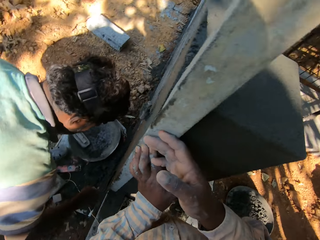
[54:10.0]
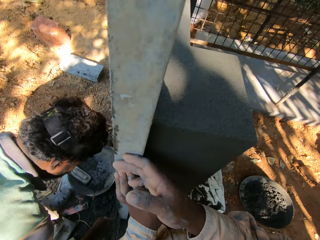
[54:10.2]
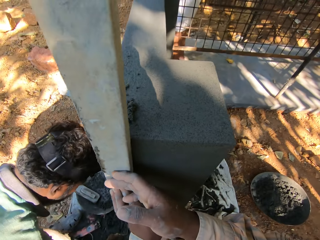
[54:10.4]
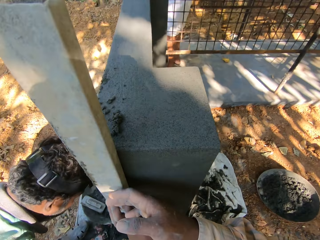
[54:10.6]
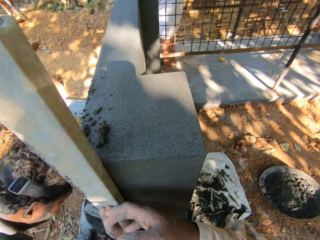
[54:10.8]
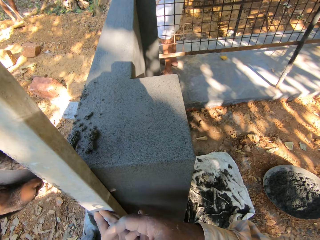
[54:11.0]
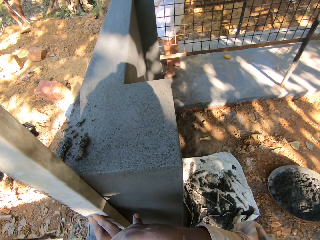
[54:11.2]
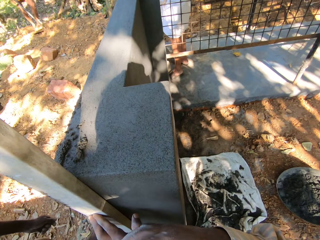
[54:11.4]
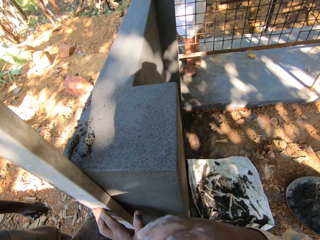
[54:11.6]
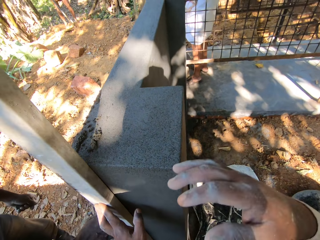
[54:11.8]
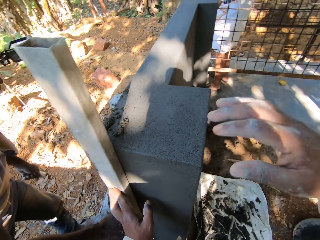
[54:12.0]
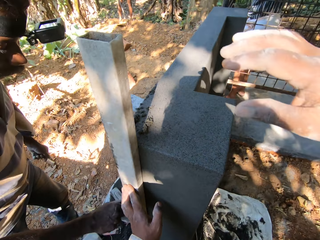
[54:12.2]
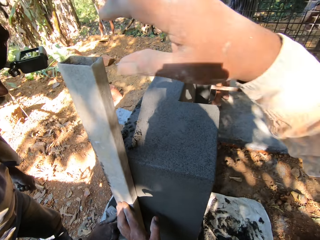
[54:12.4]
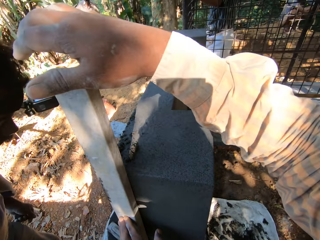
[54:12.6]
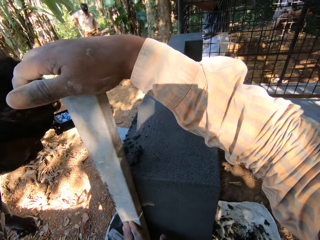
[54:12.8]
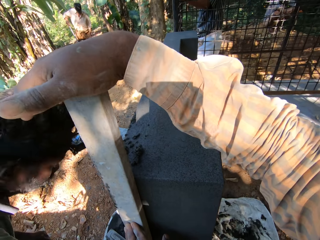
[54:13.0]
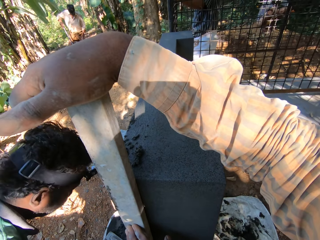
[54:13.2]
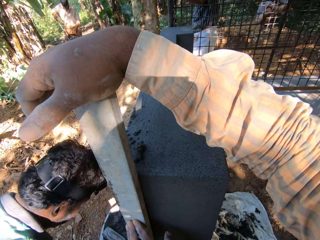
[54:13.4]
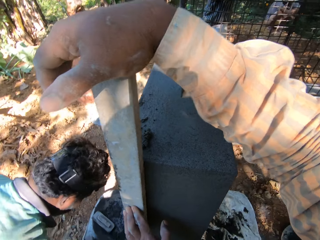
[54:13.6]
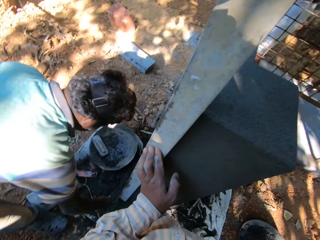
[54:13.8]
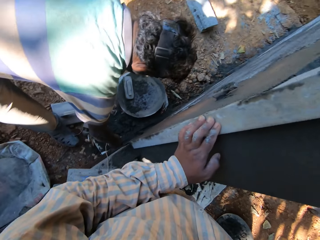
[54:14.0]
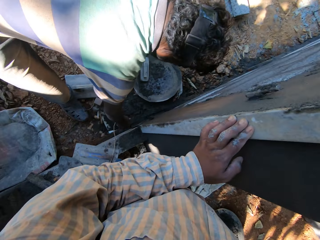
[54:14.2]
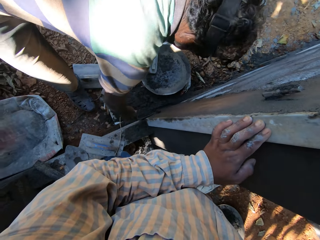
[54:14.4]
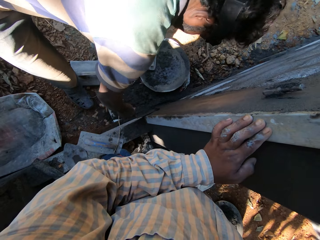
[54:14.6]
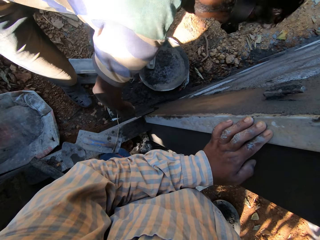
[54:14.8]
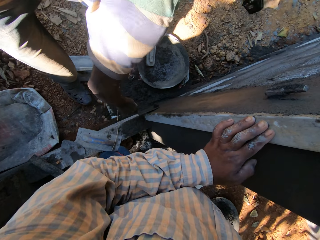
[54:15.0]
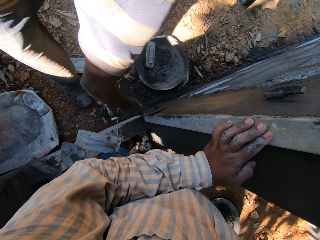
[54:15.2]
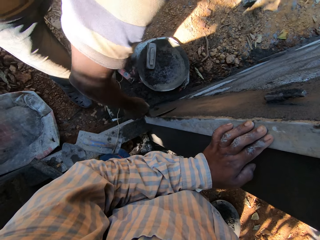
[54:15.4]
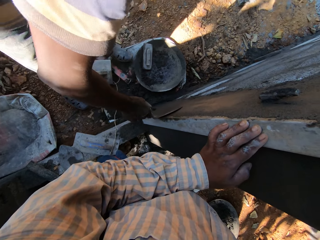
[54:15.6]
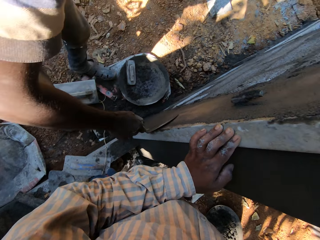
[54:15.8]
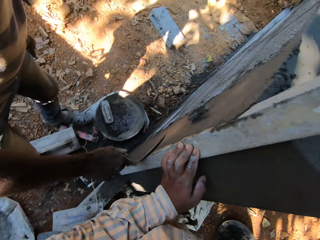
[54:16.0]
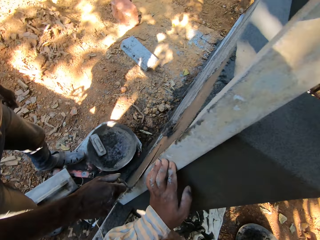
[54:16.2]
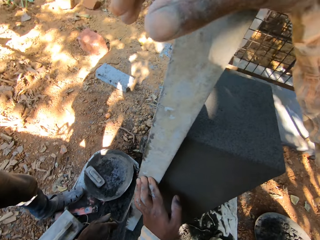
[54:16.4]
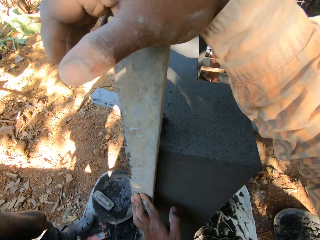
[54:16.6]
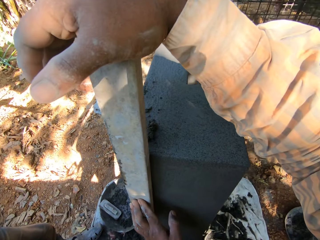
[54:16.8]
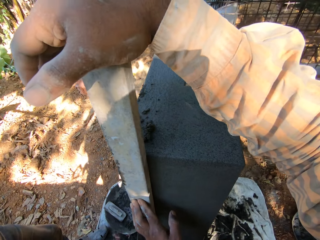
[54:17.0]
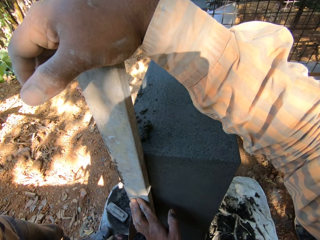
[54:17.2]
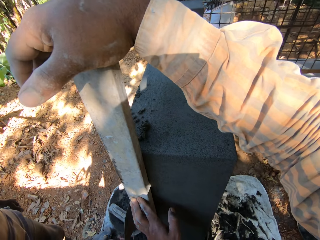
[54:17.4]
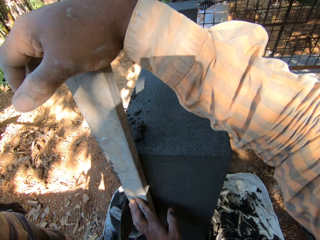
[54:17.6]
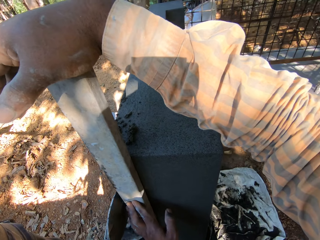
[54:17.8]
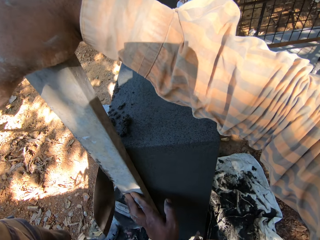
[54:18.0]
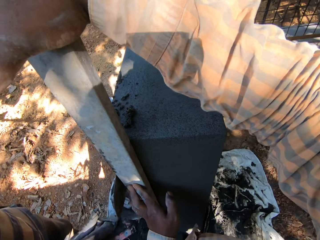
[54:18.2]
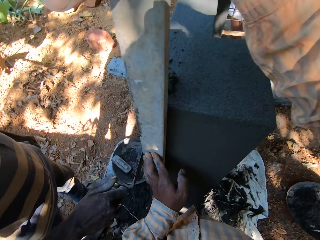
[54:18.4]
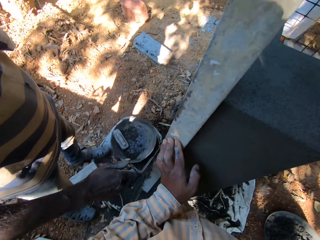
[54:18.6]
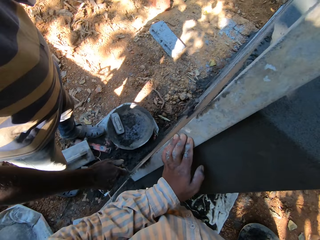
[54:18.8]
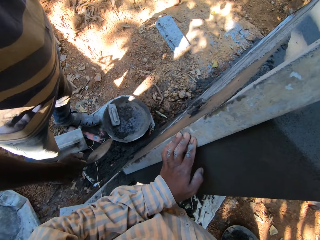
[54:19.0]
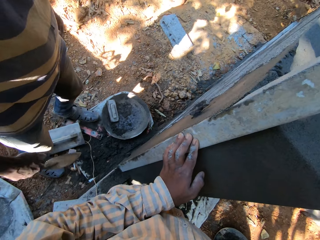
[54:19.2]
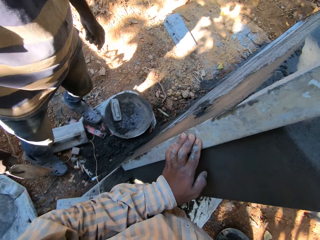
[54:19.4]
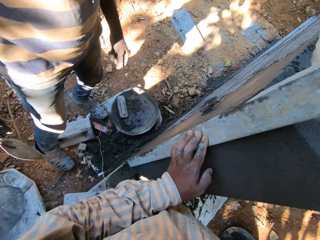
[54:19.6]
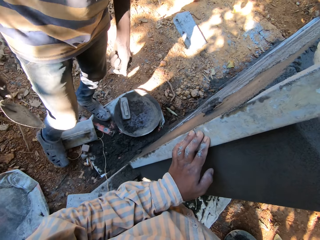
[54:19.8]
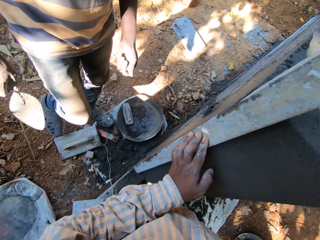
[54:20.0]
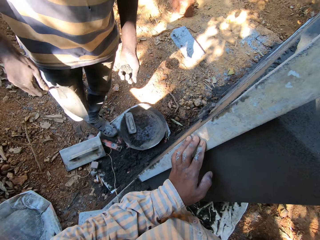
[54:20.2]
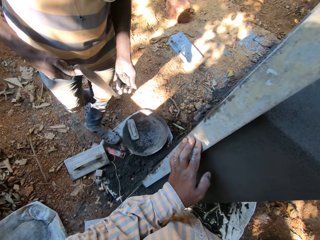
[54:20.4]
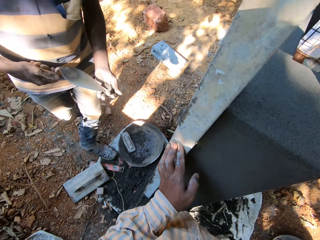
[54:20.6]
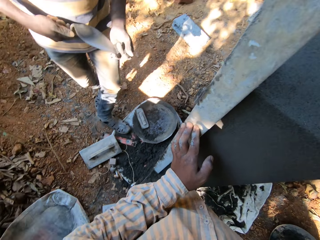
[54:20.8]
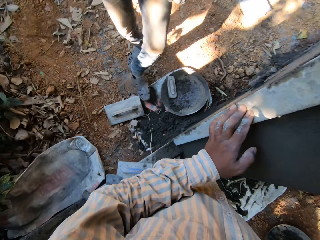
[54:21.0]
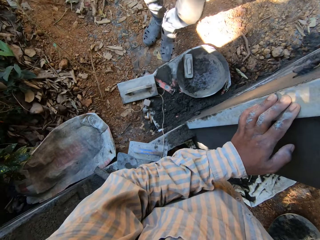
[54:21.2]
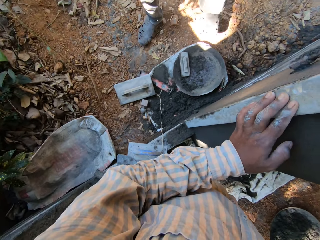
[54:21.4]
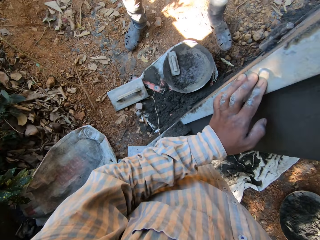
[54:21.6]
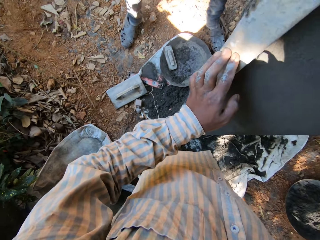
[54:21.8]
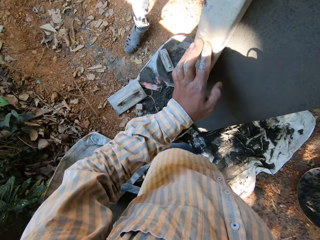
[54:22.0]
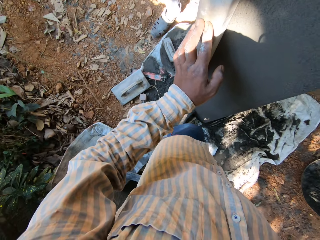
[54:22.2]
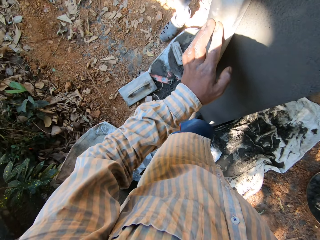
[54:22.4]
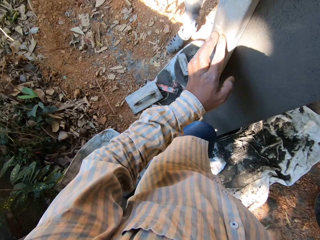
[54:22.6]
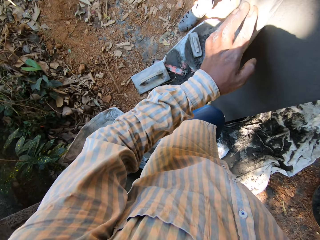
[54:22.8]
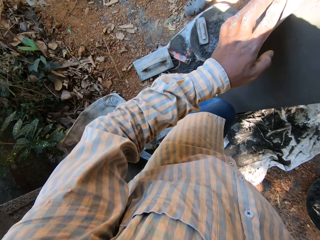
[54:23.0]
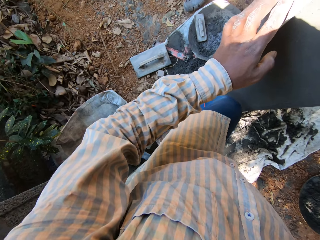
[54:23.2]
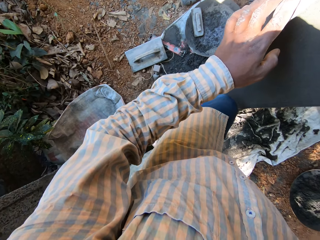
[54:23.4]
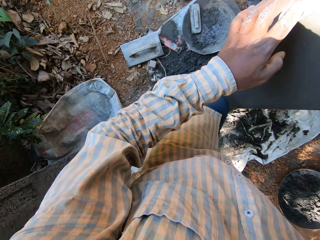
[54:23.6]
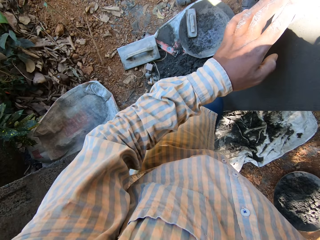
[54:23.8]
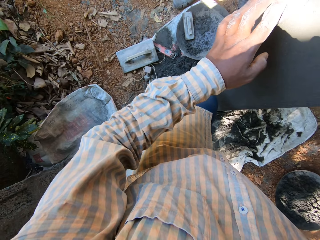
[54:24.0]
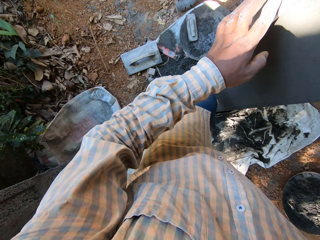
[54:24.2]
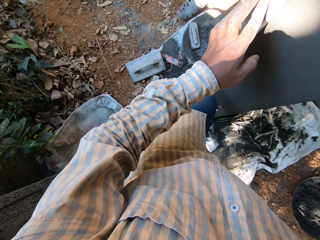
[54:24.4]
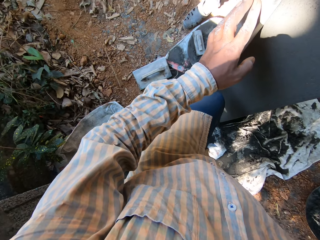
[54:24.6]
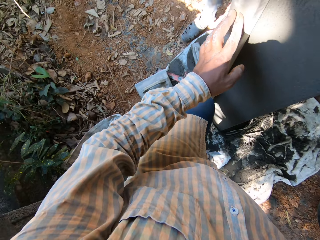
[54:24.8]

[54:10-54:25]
The camera wearer places a hand on the wood. A man levels cement on the wall. The man scoops cement on his left hand with the trowel. Another man steps forward.

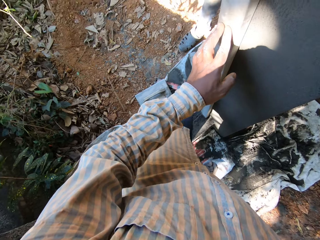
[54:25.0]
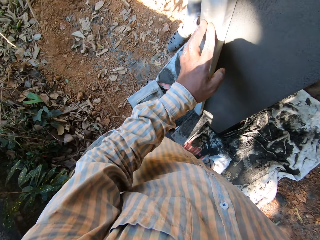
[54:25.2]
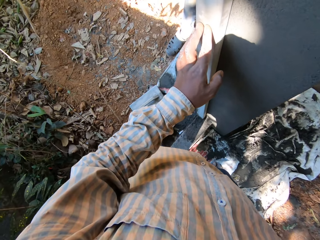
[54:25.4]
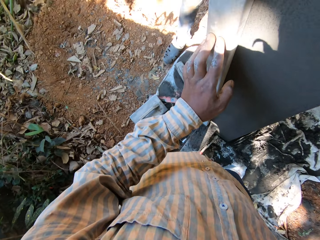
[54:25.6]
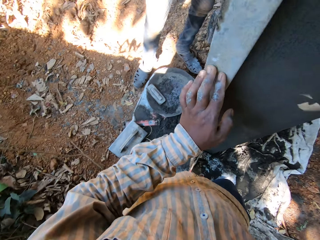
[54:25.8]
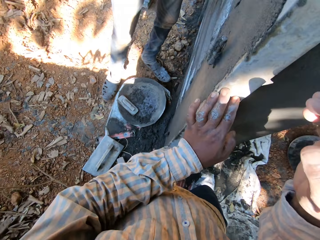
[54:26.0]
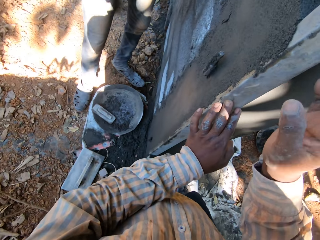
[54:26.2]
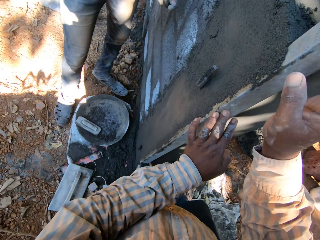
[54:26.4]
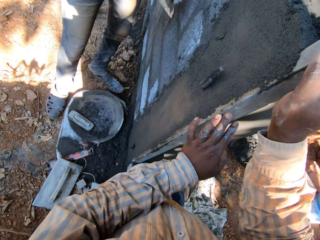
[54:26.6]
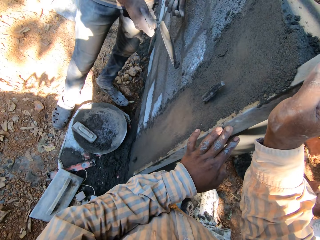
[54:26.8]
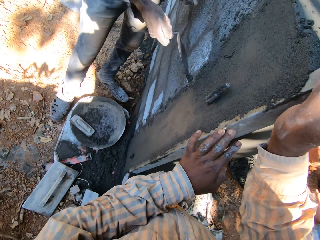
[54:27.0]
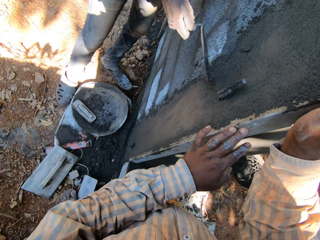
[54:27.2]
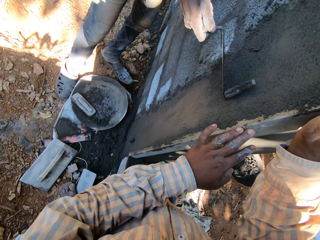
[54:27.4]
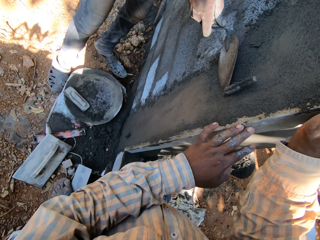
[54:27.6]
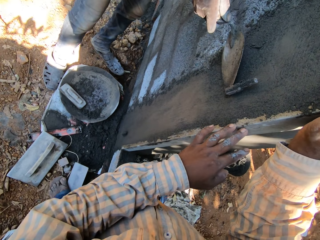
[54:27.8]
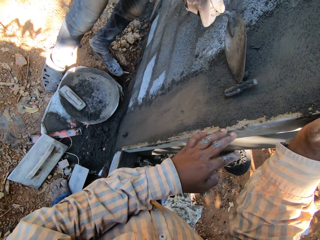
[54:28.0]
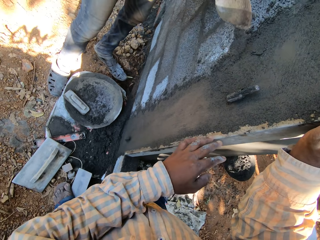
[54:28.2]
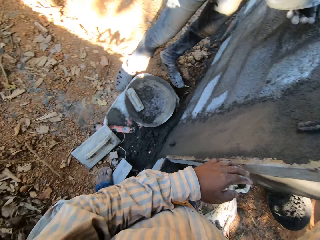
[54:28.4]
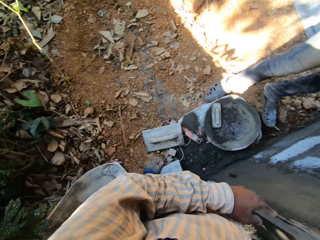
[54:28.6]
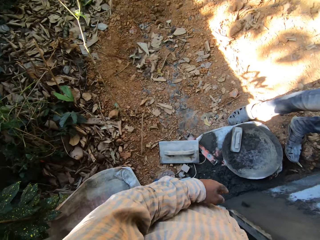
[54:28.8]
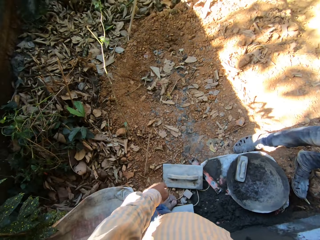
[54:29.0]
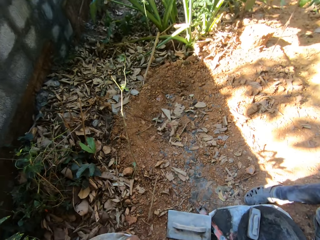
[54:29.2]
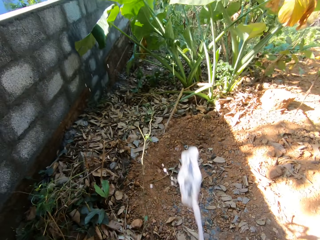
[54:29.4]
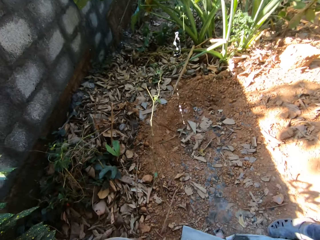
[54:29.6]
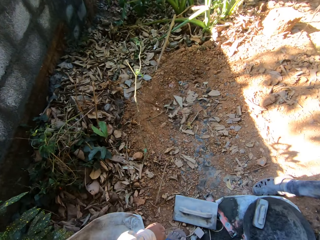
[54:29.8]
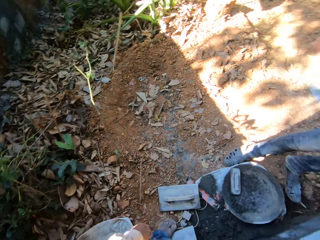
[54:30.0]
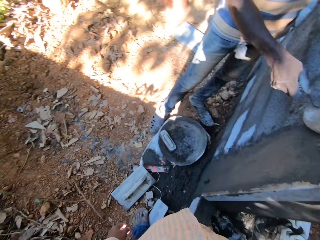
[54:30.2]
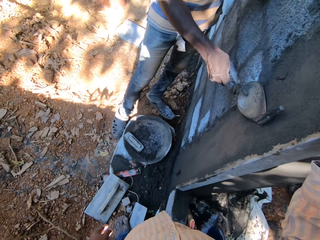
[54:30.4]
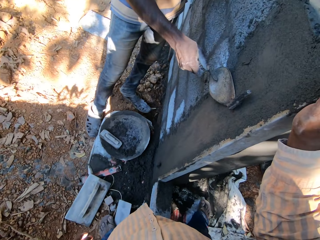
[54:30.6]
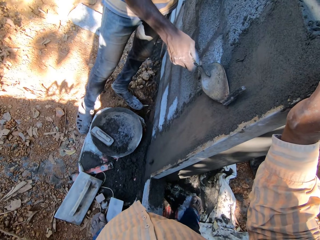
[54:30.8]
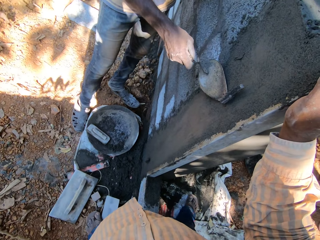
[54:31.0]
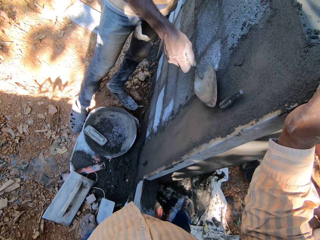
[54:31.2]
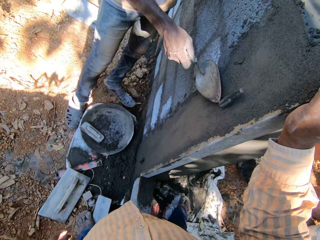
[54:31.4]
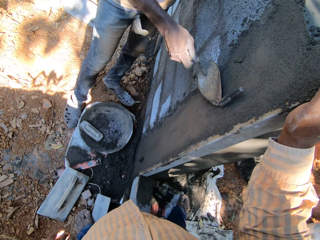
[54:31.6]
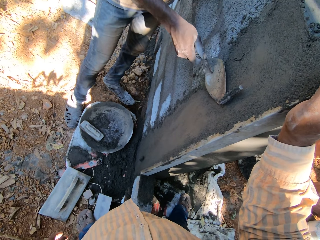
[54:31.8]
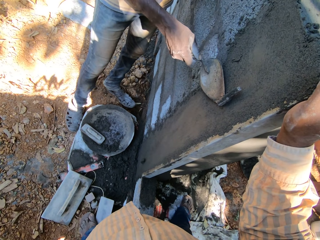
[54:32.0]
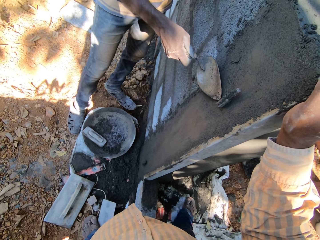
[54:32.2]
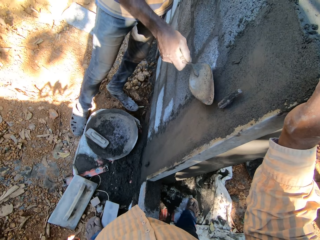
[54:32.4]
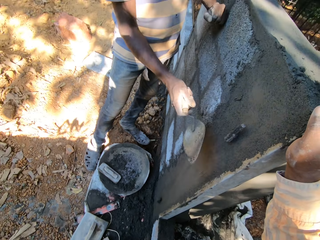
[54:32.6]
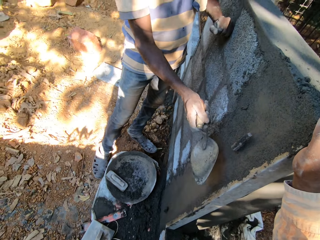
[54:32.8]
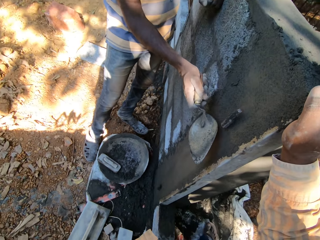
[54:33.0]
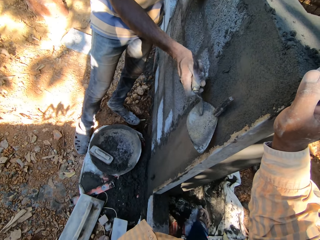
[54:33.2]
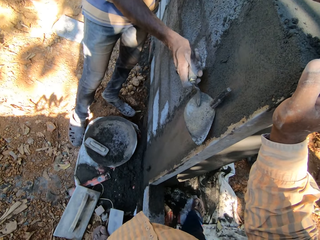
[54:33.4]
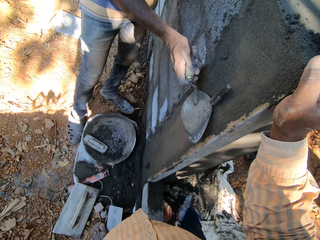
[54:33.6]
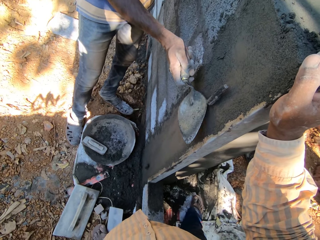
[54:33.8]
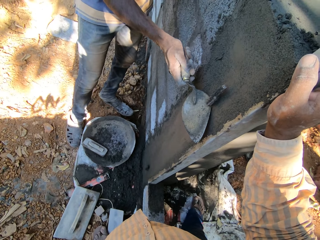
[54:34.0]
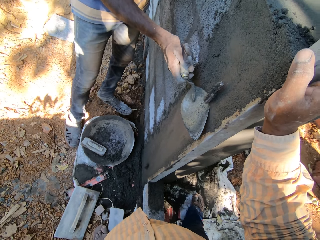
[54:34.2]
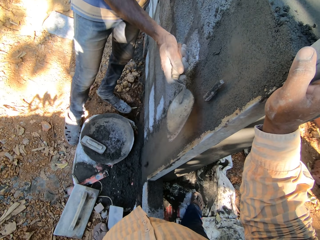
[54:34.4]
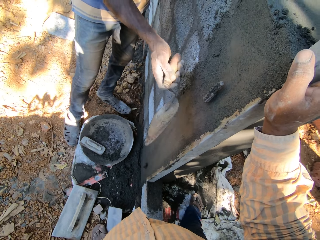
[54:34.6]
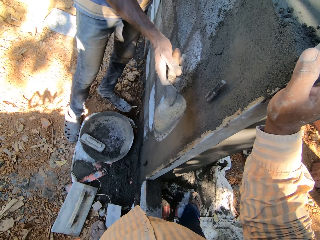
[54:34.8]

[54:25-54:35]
The camera wearer places his right hand on the lining channel. A man smoothens the wall with the trowel in his right hand. The man hits a metal on the wall with the trowel in his right hand.
